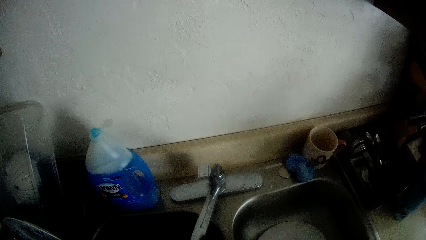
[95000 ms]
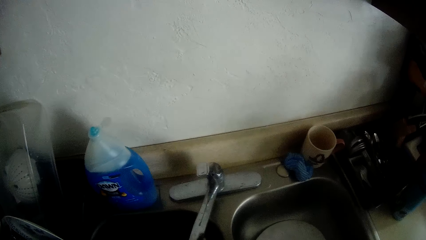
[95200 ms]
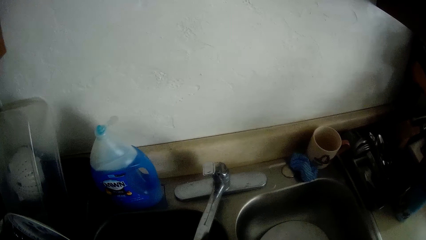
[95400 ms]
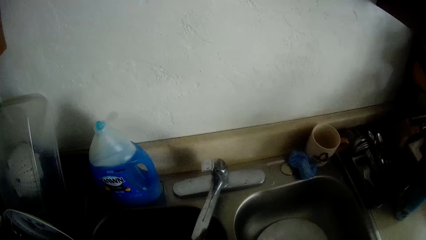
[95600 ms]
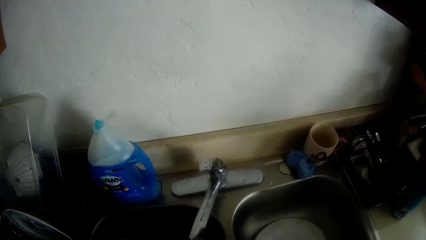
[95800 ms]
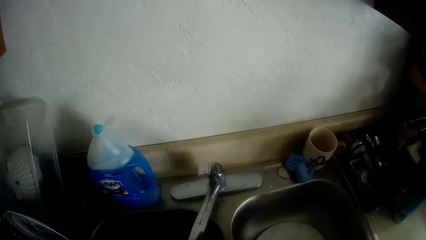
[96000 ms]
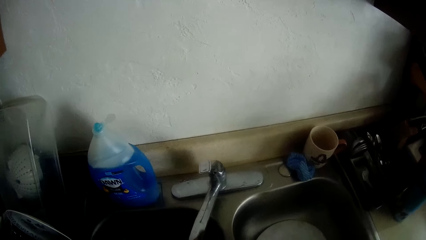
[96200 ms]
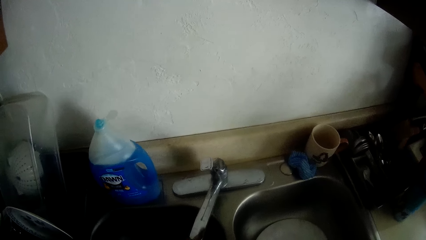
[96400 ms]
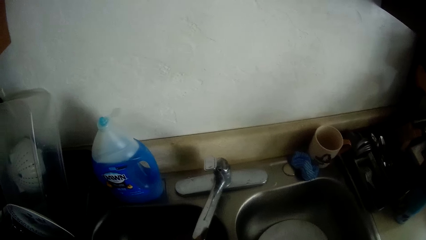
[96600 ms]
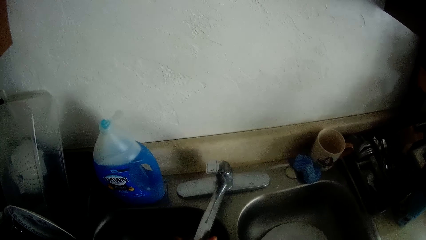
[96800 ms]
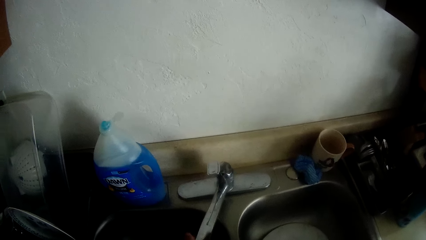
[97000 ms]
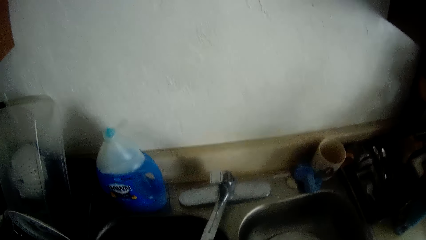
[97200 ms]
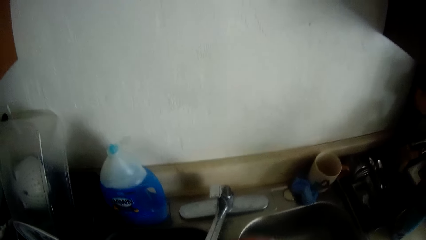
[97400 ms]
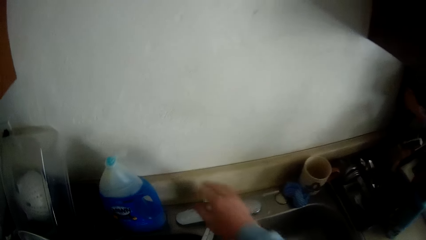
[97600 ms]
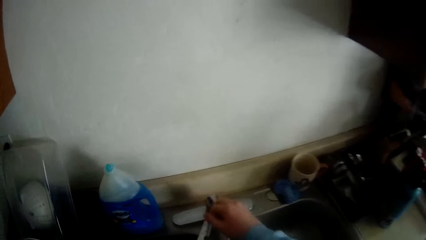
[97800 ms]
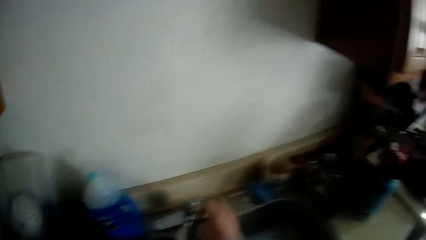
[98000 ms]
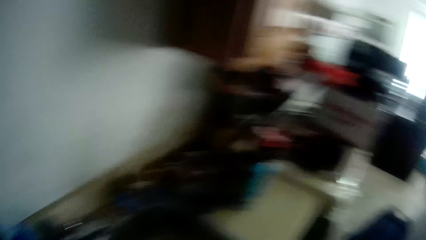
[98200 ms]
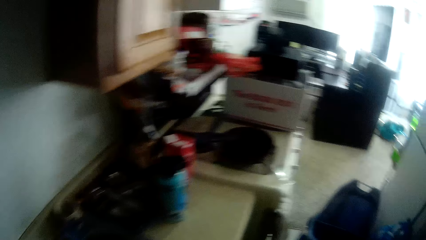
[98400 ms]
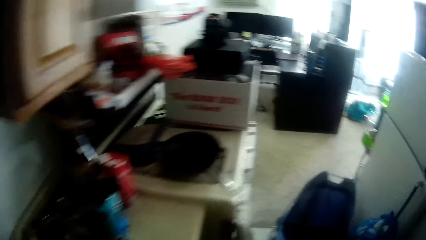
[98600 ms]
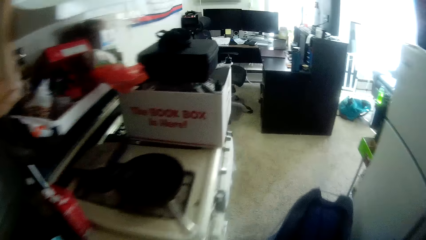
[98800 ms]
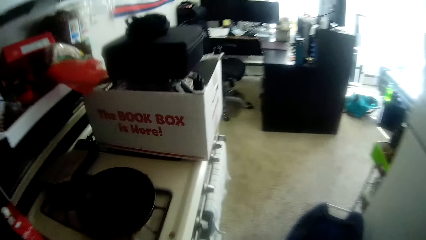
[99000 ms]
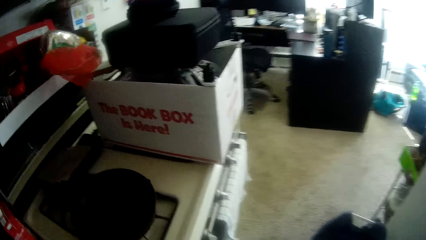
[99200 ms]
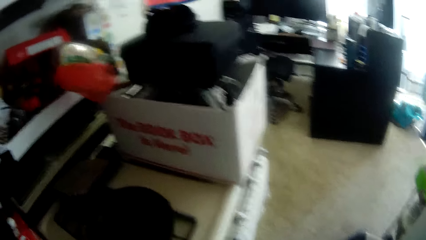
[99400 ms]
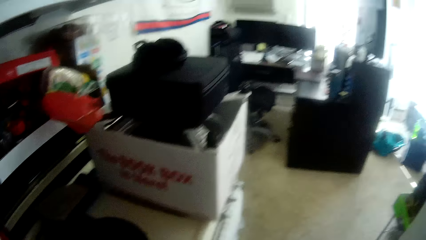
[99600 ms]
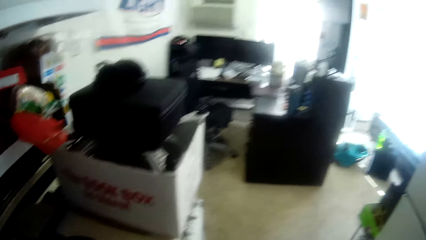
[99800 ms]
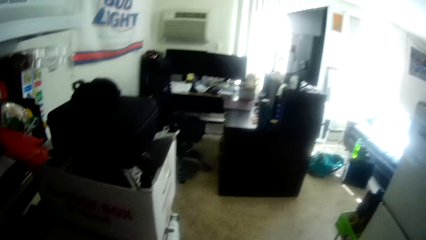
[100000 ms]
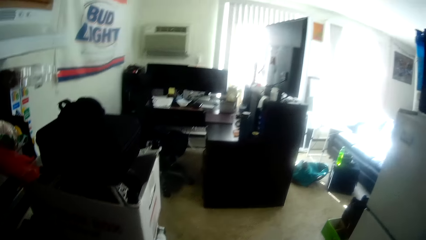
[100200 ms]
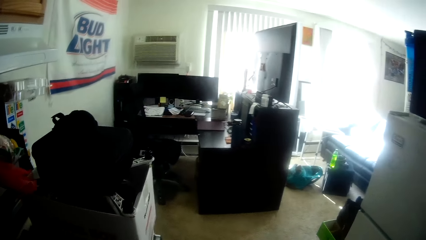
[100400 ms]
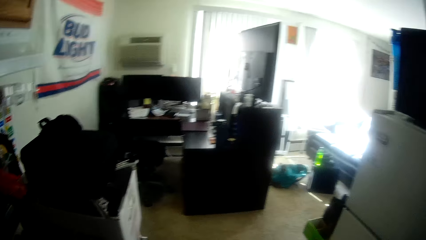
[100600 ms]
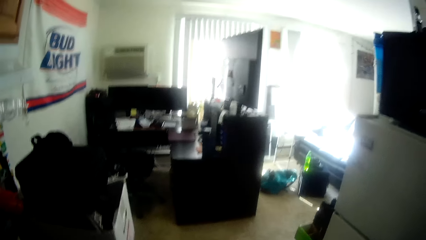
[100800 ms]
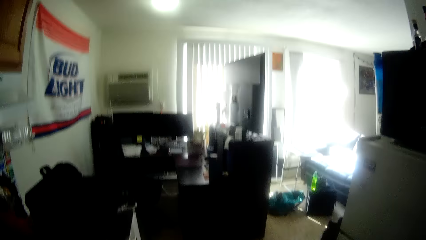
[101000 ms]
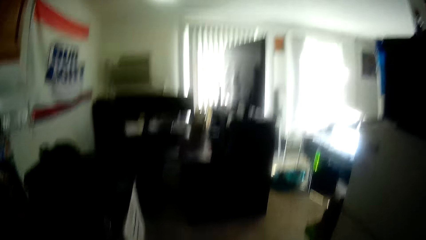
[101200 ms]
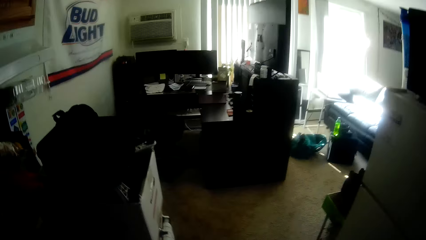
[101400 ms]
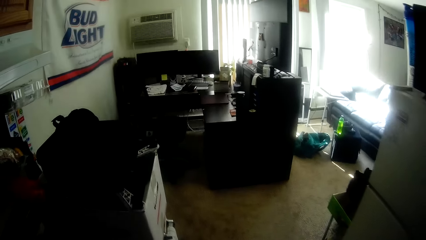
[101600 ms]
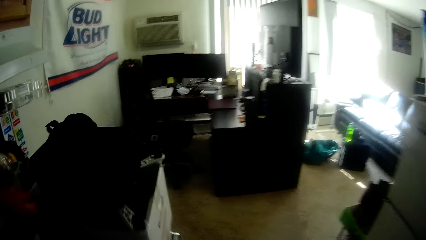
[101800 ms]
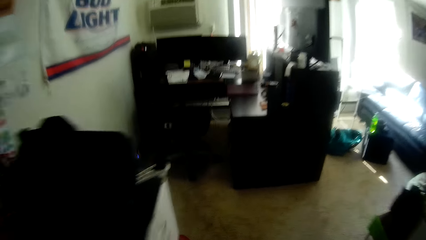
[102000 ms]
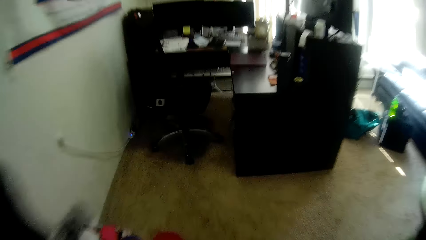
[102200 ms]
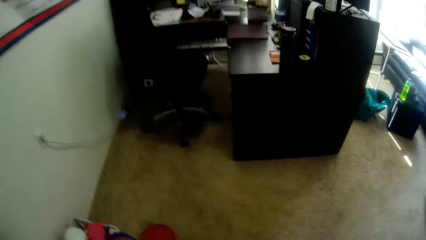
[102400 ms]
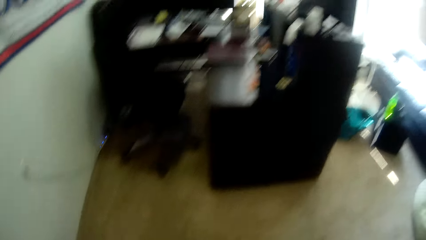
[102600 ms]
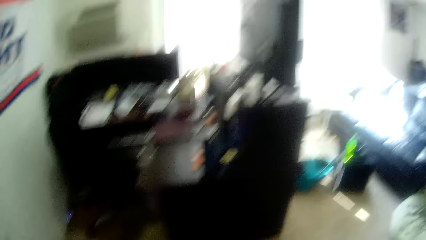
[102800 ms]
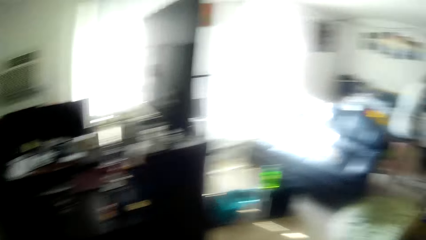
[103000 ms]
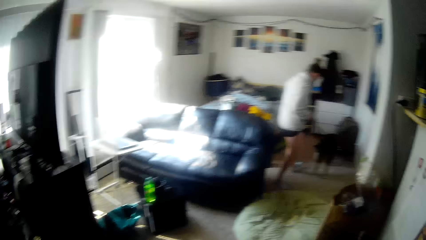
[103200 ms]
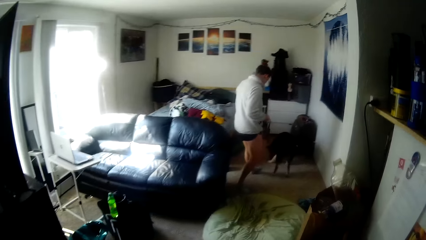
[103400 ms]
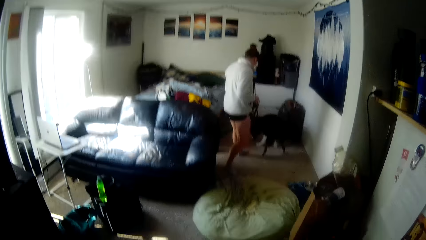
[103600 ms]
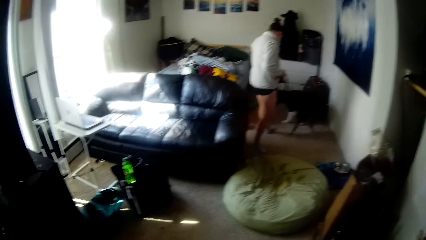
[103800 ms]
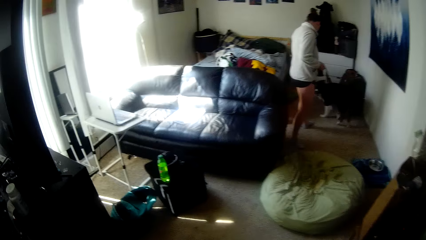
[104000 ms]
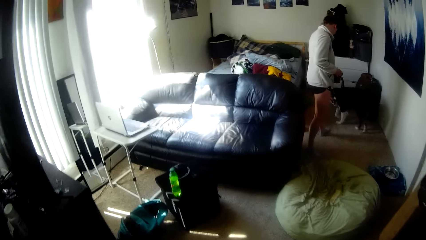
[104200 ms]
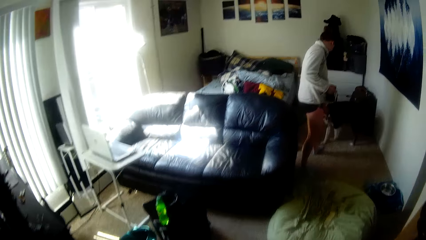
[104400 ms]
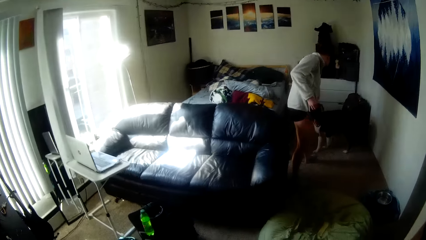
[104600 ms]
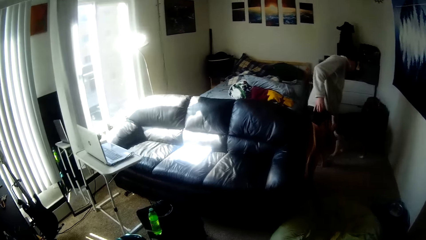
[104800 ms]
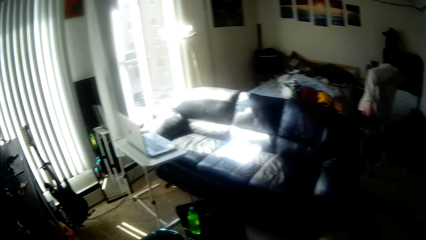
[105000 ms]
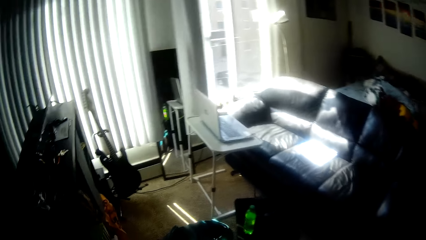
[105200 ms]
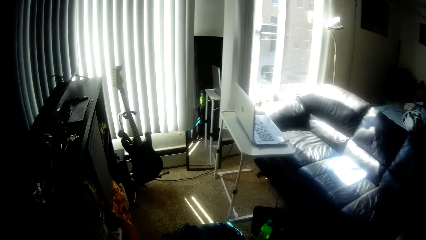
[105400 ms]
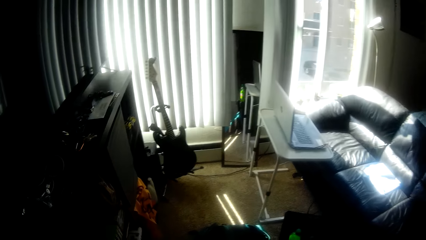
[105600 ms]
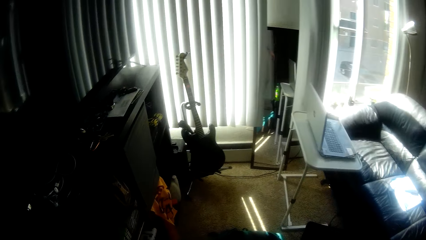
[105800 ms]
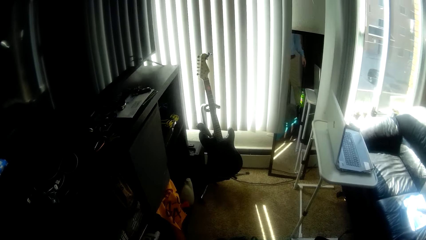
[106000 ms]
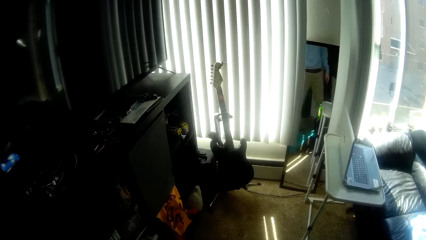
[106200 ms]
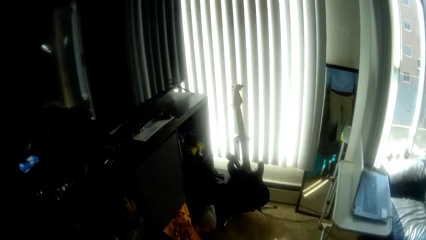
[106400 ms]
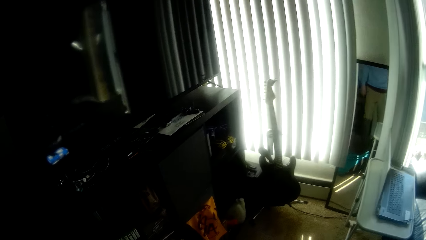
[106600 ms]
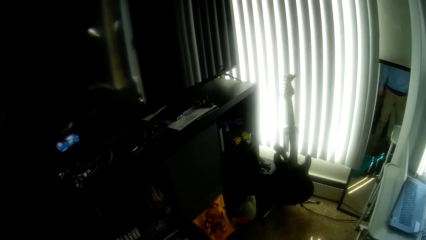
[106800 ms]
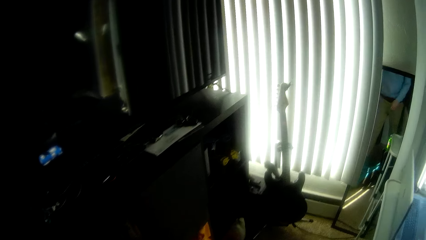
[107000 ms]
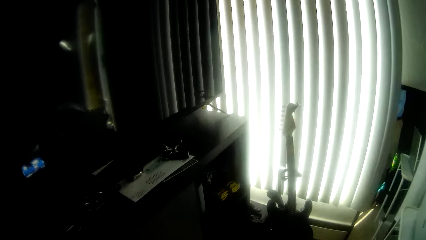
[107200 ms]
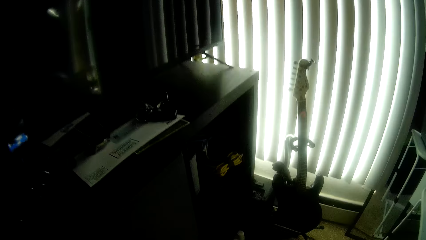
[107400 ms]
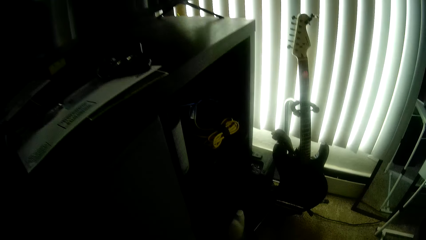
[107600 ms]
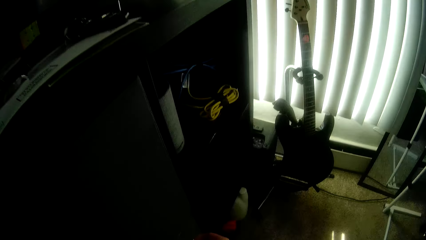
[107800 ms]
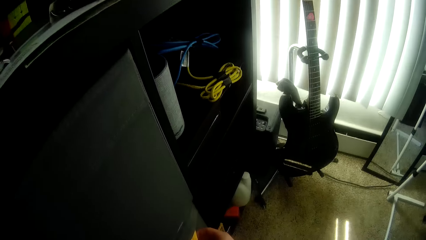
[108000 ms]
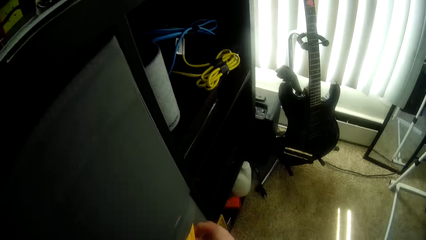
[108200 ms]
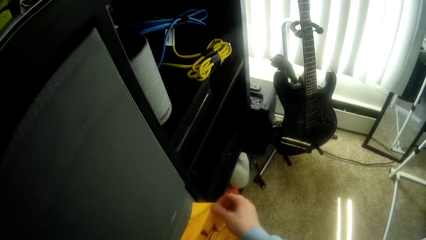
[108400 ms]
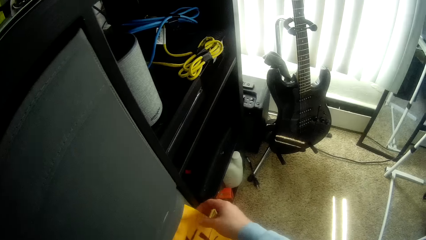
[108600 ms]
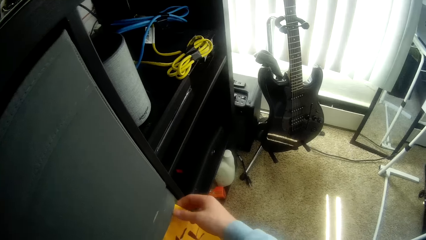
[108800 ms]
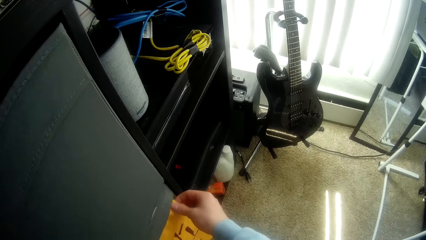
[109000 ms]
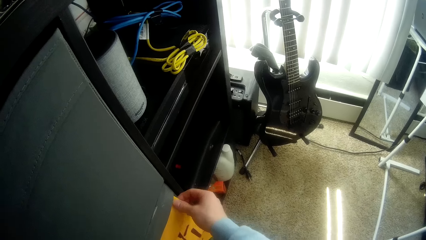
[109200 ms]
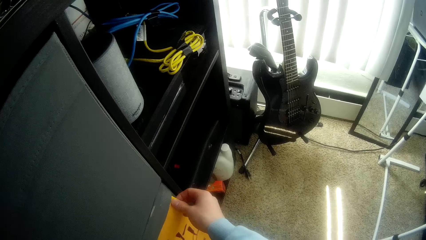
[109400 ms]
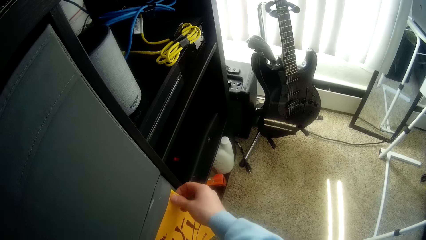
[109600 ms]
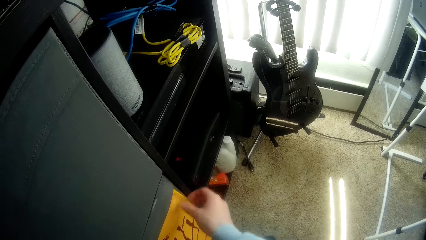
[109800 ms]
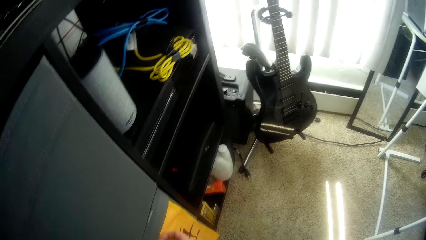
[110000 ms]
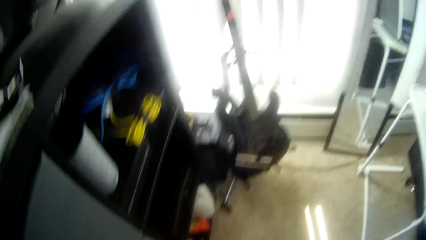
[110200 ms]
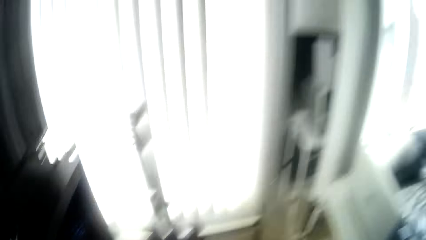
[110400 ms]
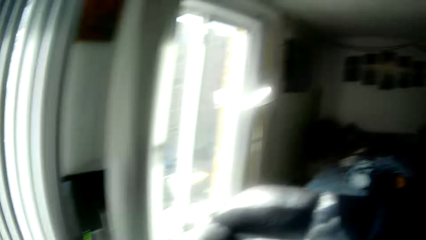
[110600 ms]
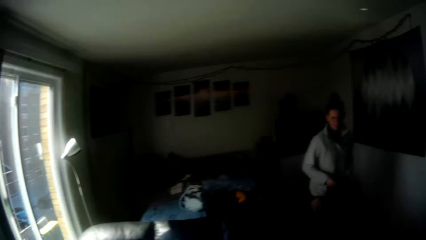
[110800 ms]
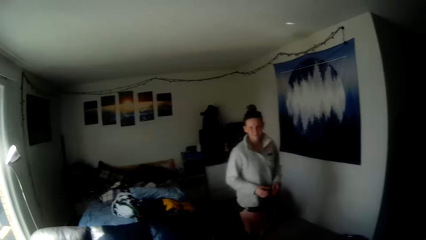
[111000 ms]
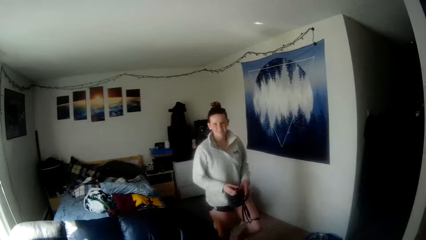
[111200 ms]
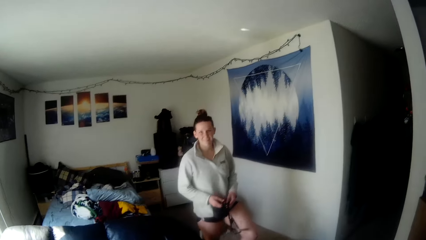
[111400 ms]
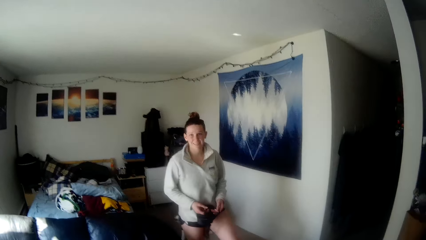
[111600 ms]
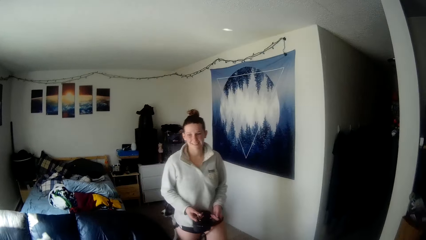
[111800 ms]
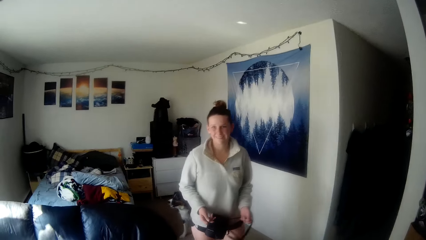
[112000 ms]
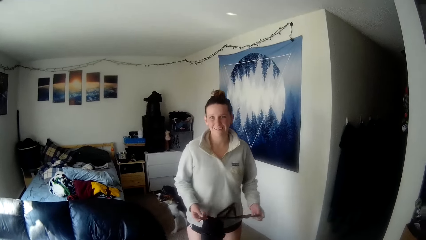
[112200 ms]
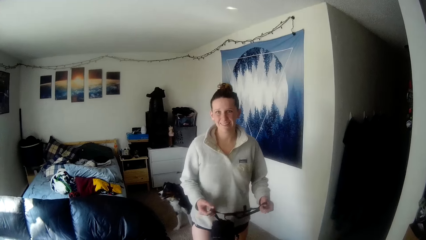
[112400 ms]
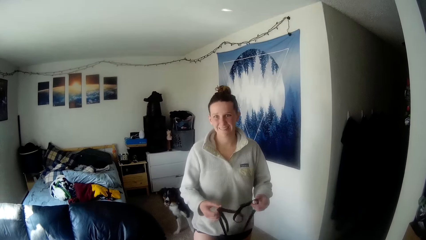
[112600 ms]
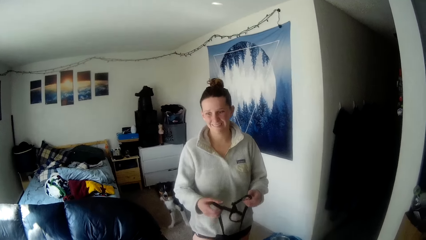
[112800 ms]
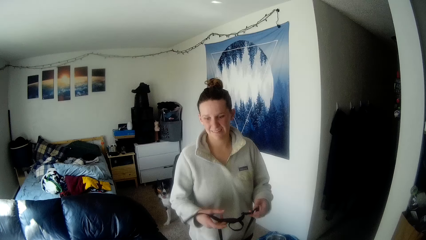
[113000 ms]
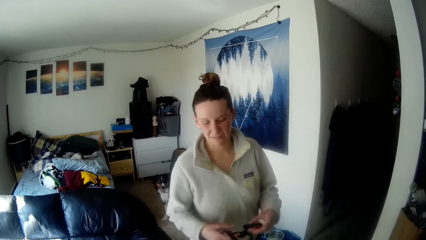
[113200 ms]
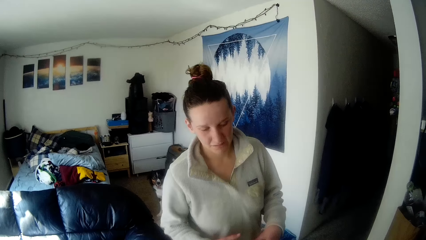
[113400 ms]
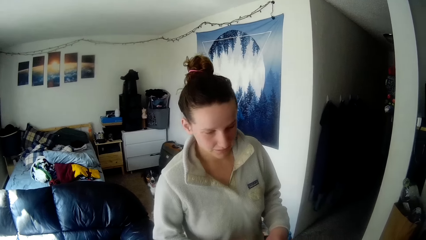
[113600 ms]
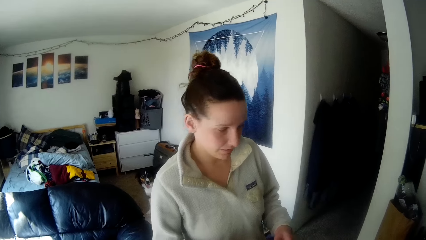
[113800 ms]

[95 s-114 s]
The camera wearer washes hands in the sink. They close the tap. They walk around. They fix the paper. They pick up something. A woman walks around.
